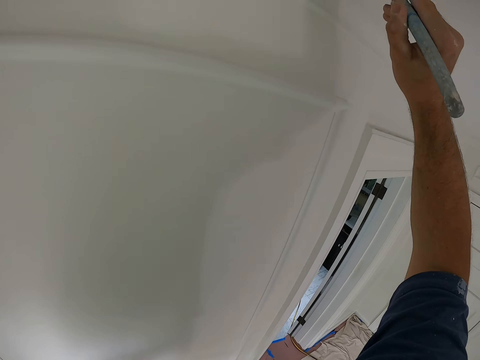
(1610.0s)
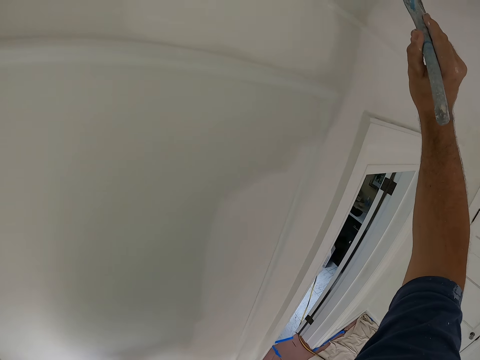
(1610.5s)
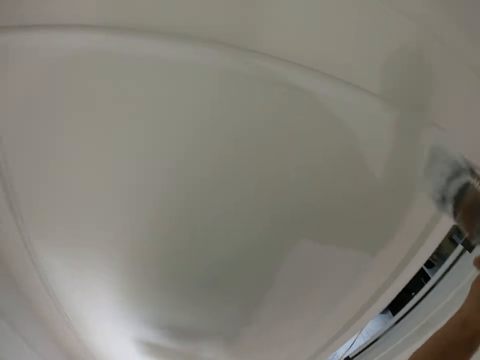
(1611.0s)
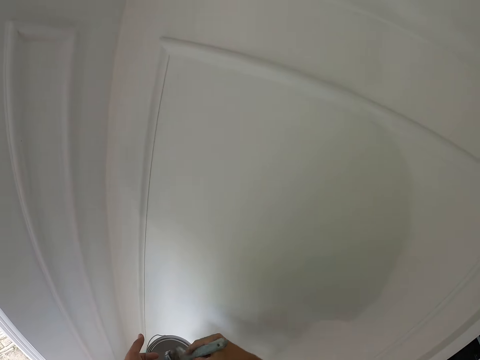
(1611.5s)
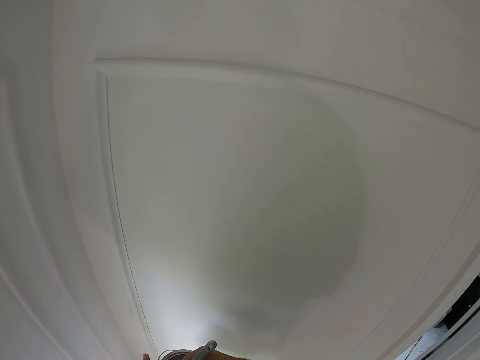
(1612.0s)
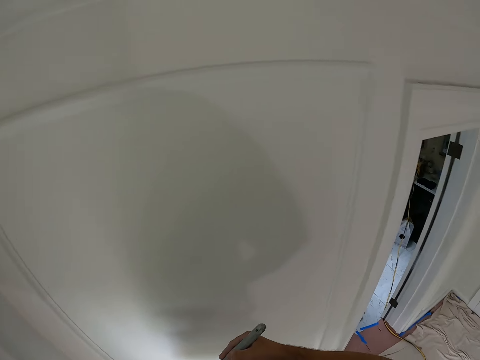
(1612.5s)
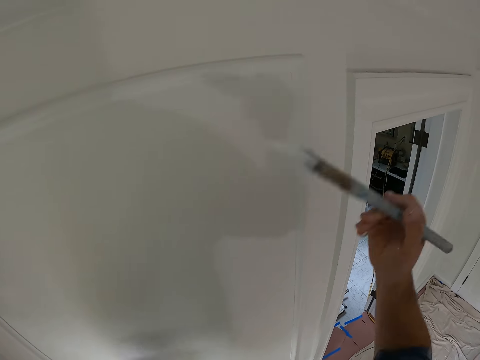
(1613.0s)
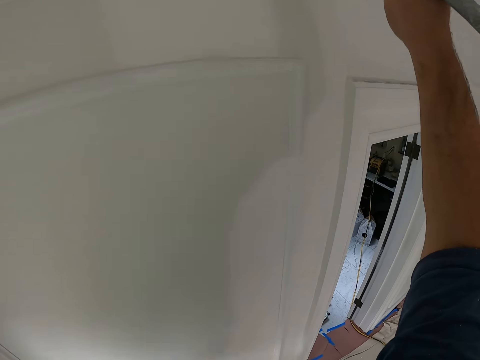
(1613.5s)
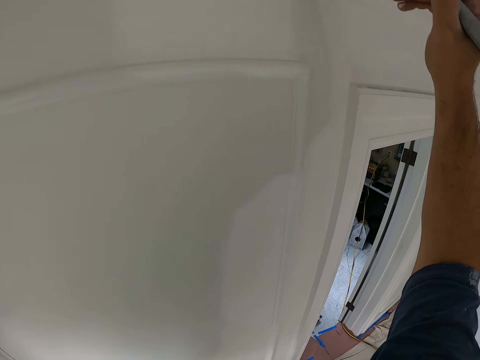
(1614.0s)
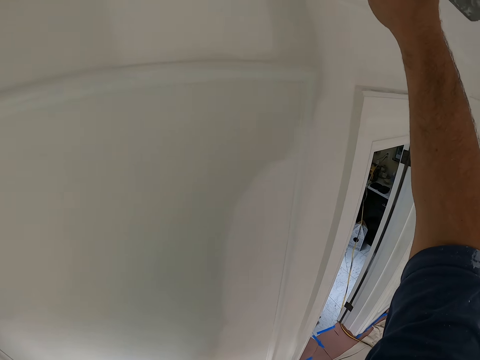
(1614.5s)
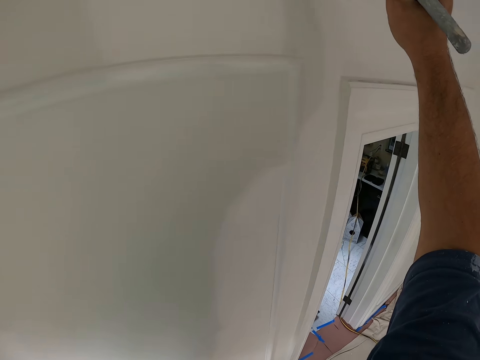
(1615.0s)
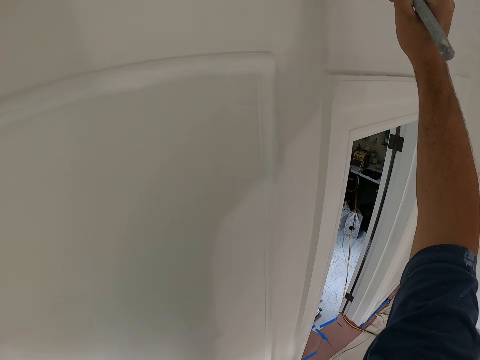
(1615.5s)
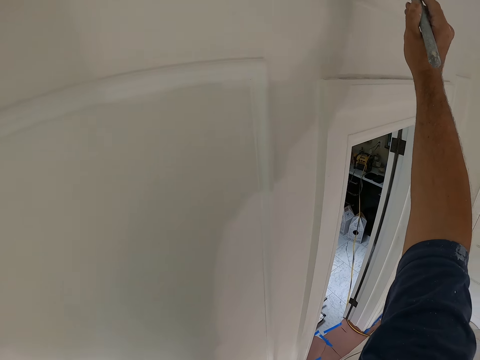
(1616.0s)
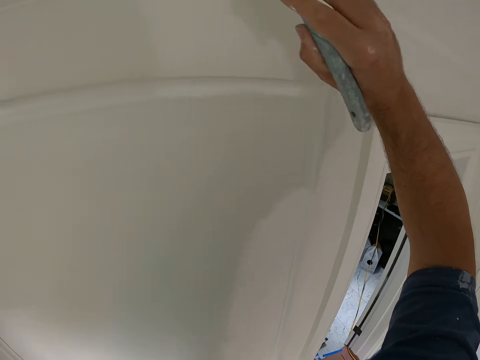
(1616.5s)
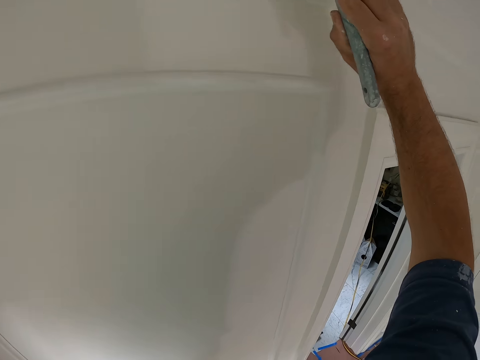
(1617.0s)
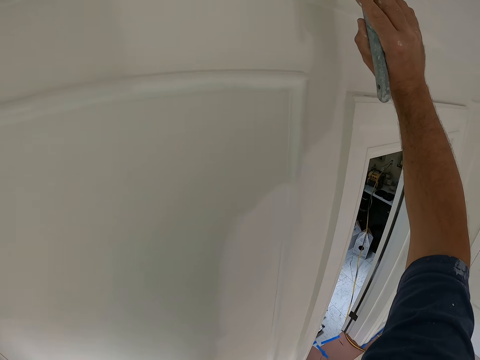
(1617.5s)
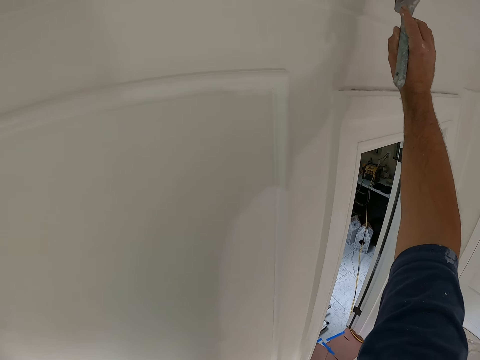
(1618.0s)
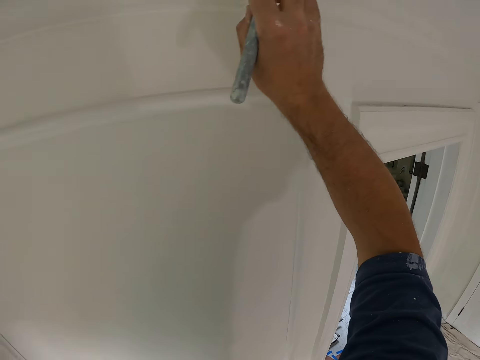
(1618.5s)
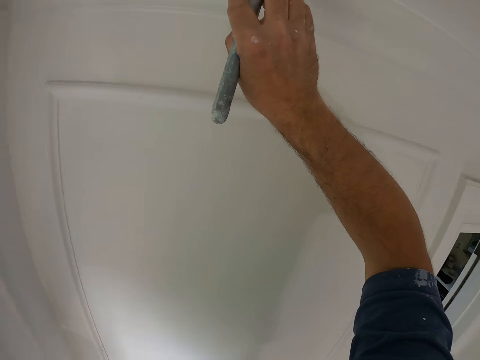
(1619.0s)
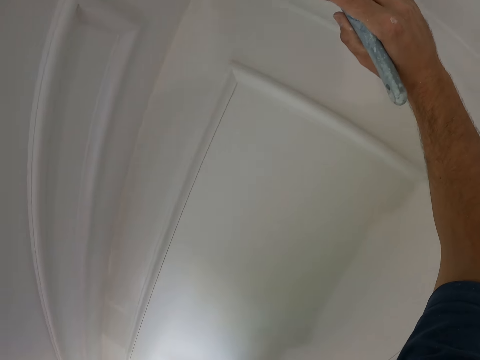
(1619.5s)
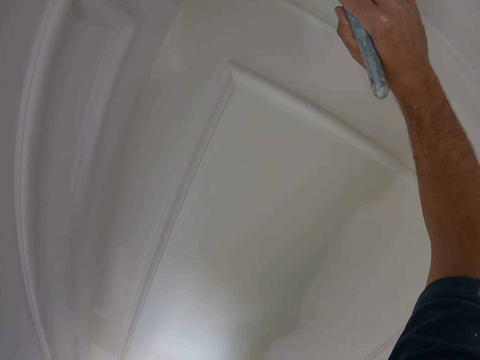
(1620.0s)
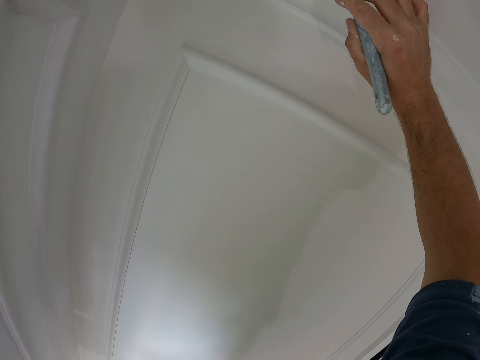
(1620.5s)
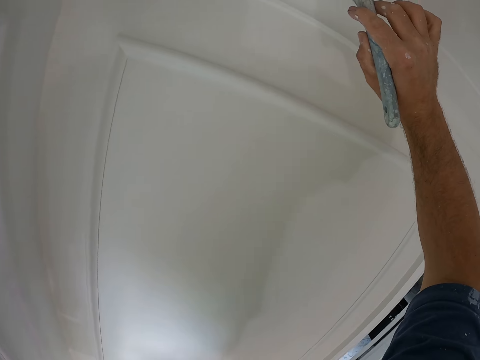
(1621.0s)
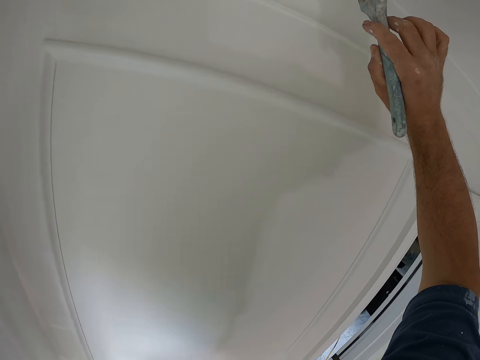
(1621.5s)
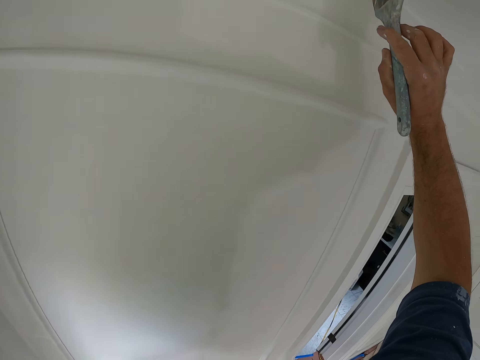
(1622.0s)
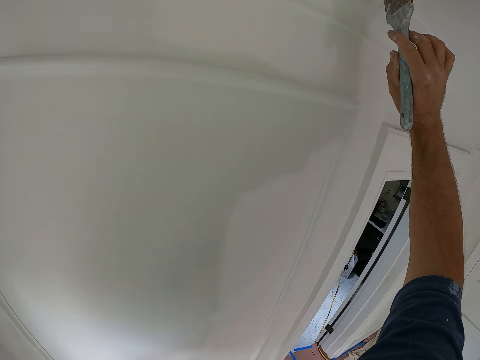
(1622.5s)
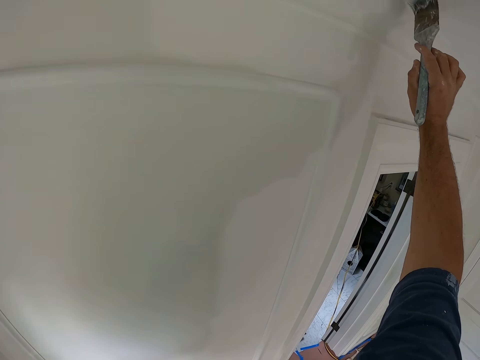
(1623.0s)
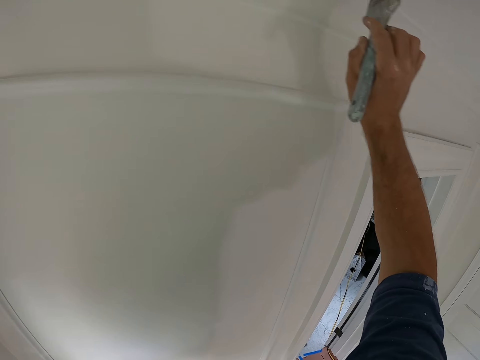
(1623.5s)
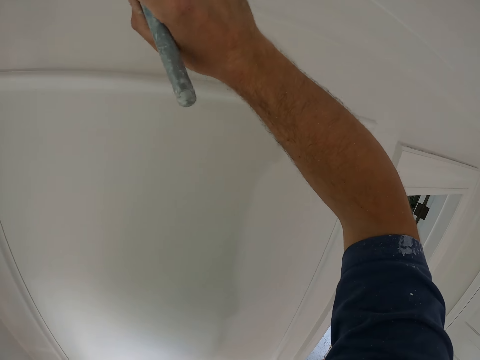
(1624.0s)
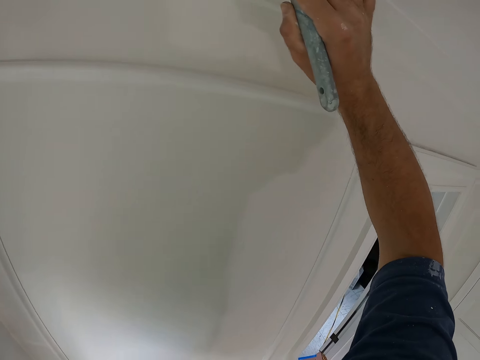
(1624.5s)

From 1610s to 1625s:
The camera wearer dips the paint brush into the paint can, removes the paint brush from the paint can and paints the ceiling with the paint brush.

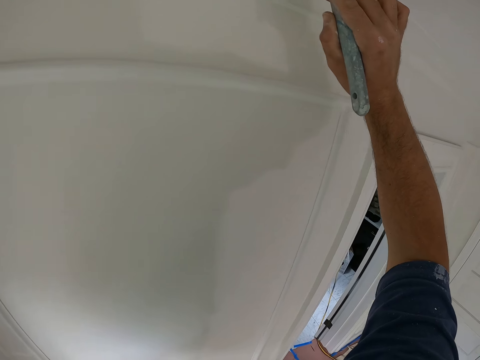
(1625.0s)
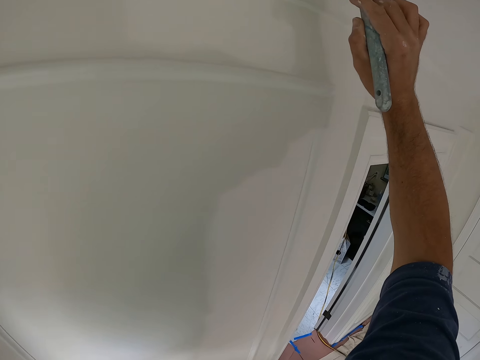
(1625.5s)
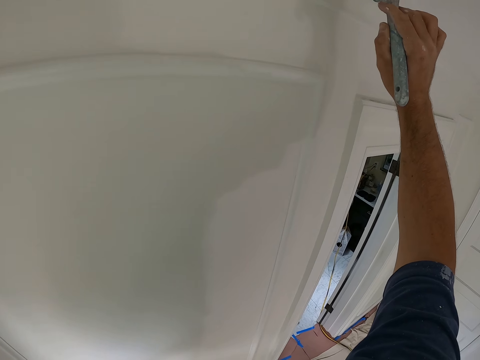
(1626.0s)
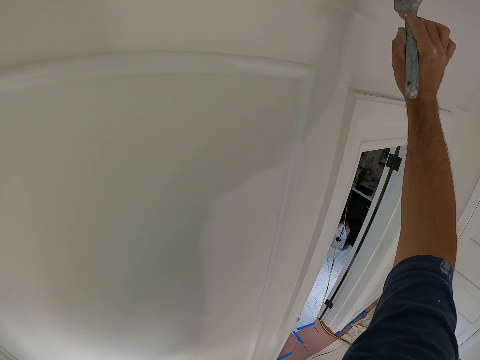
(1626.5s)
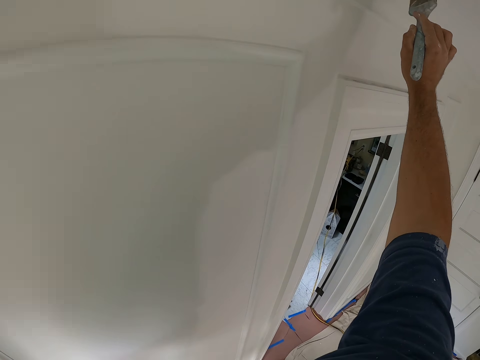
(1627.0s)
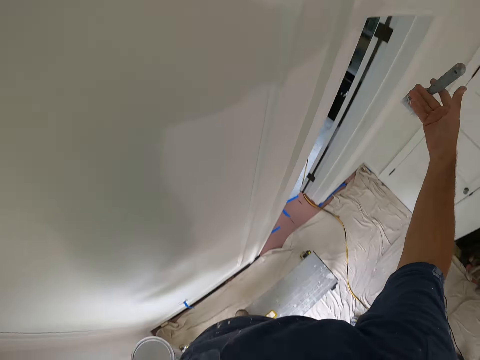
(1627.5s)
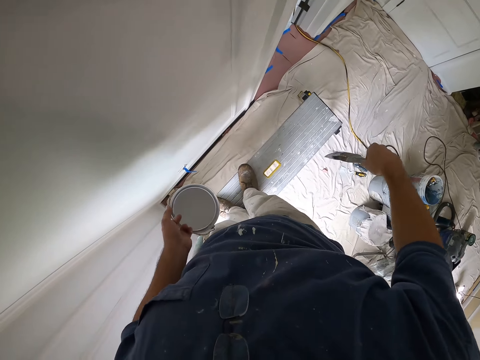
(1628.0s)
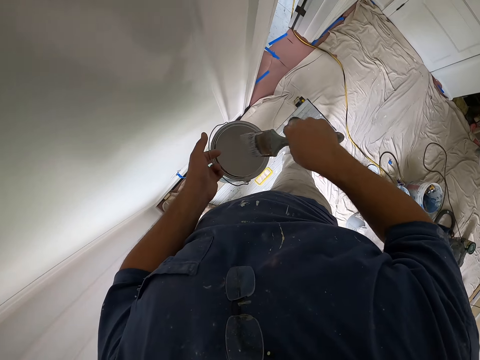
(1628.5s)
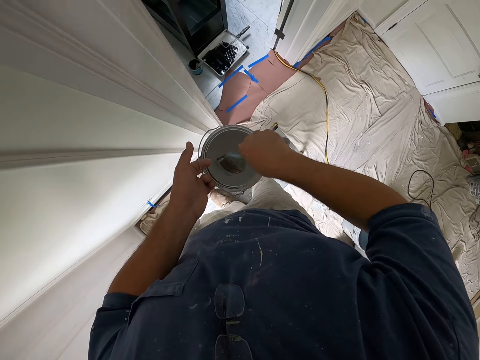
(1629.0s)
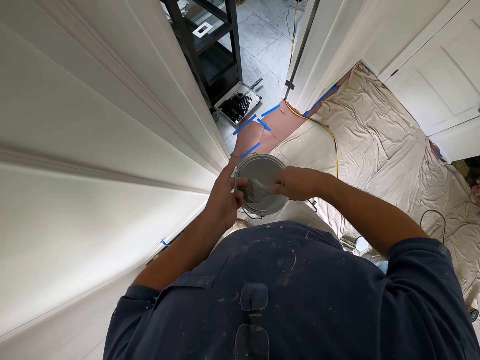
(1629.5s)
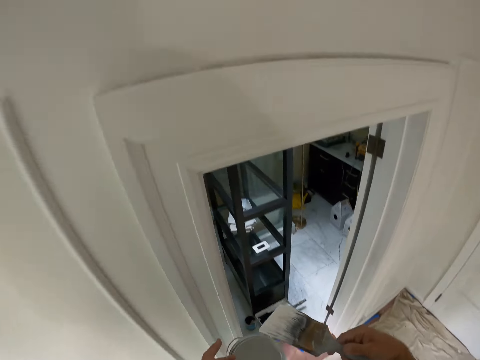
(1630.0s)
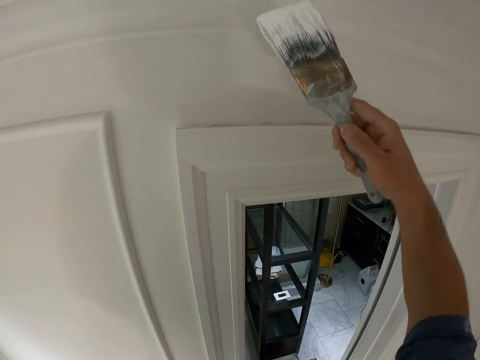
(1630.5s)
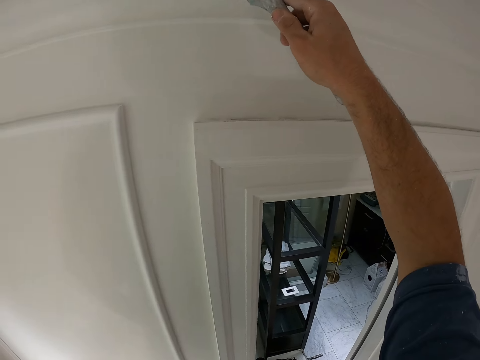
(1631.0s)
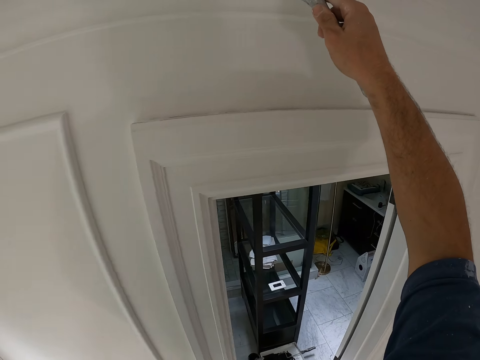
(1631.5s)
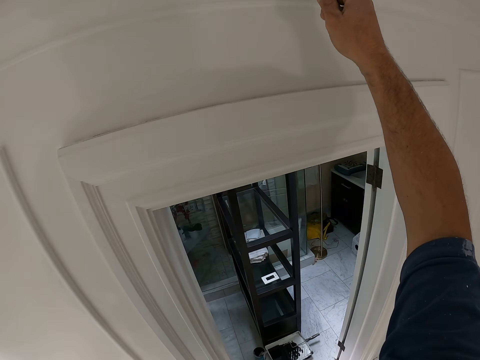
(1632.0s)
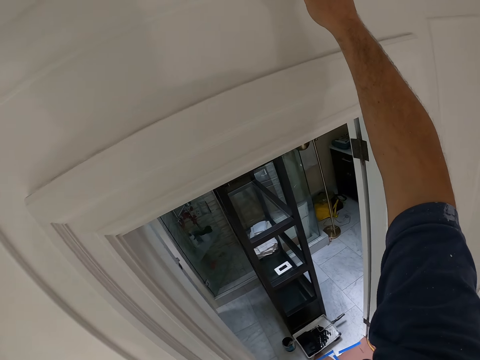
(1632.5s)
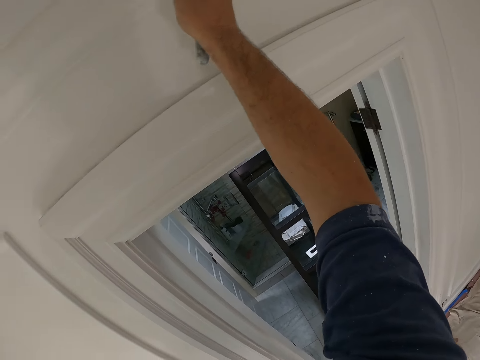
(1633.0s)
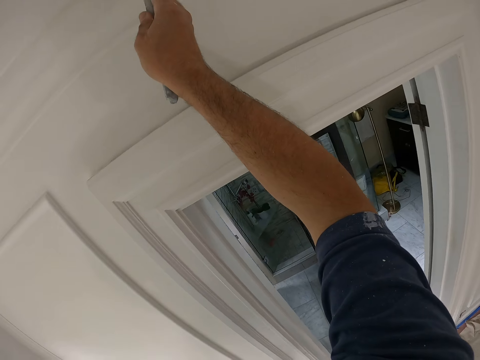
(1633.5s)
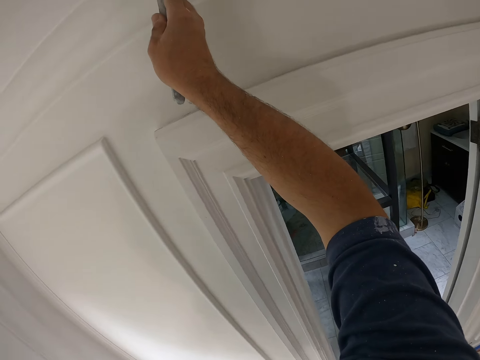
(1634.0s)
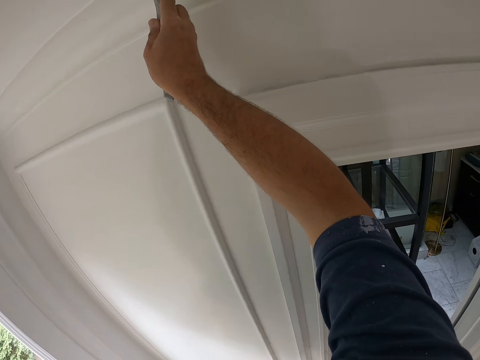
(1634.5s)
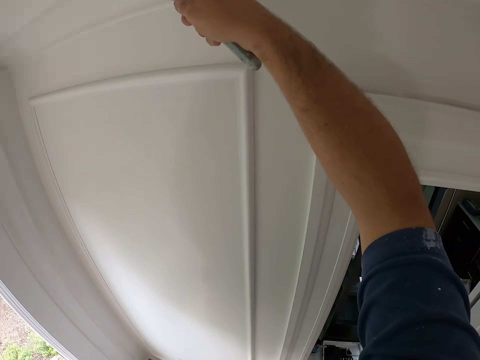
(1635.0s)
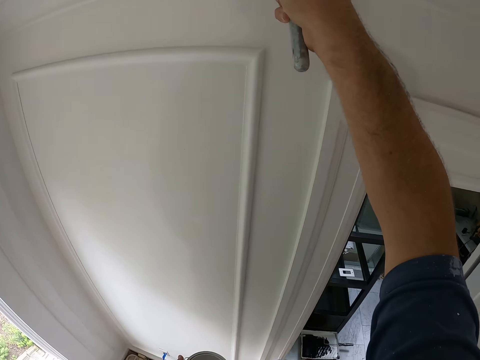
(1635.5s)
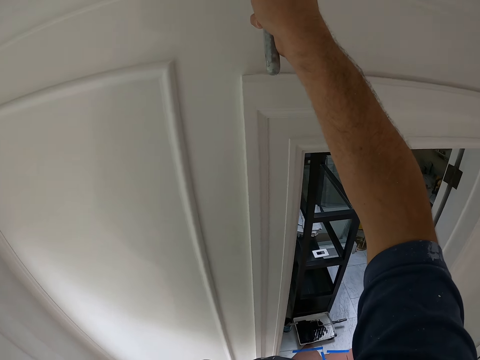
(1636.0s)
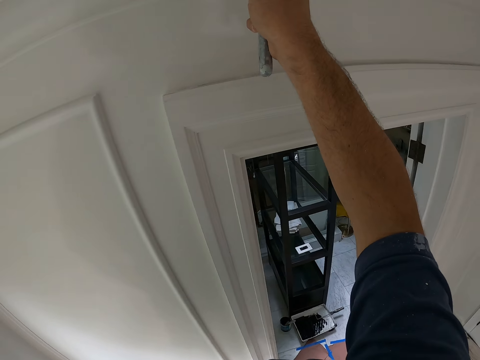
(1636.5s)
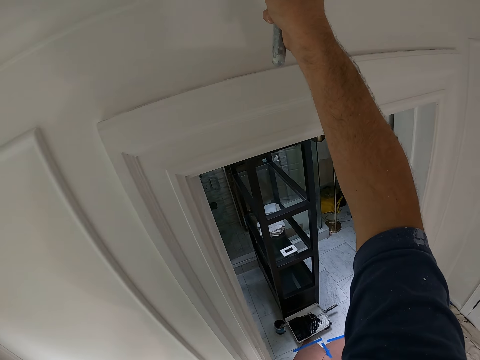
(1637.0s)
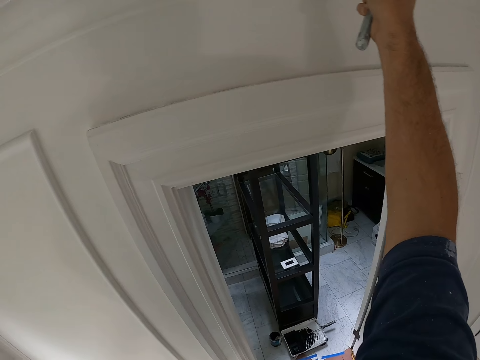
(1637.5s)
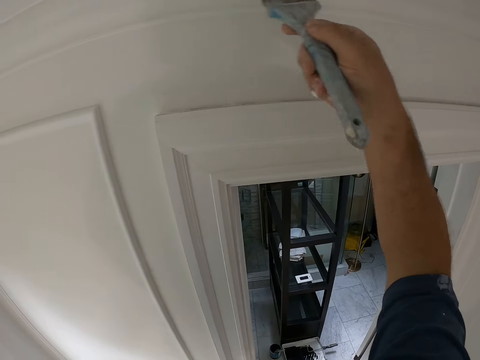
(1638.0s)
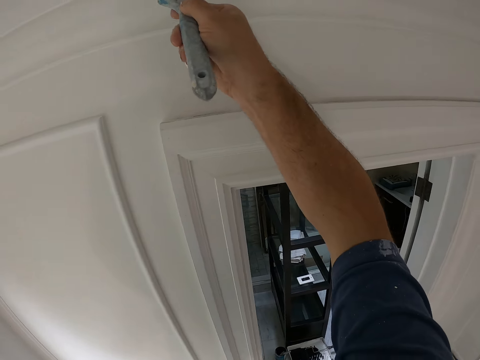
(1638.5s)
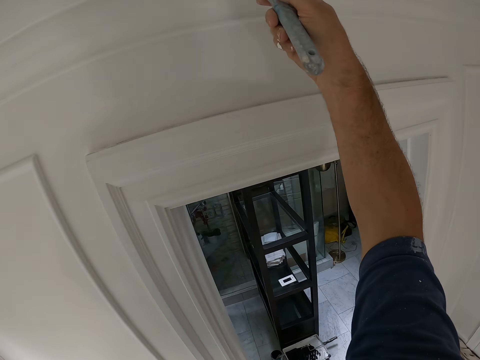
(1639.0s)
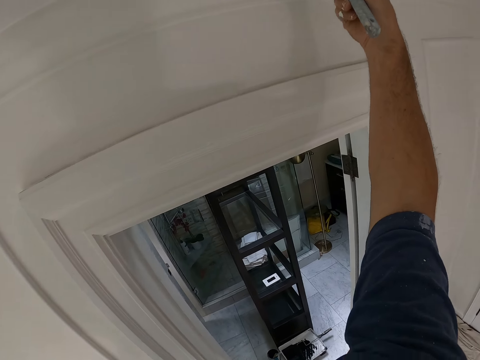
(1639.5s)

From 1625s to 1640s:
The camera wearer moves. They dip the paint brush into the paint can, remove the paint brush from the paint can and paint the ceiling with the paint brush.
